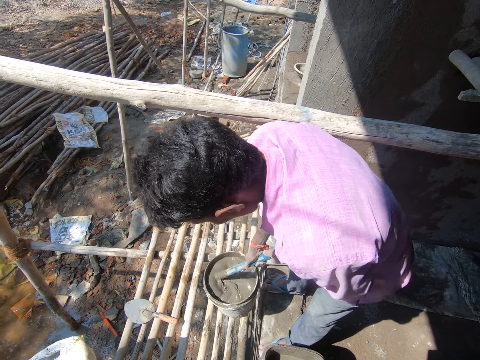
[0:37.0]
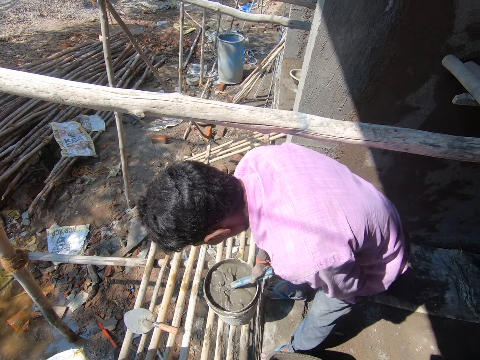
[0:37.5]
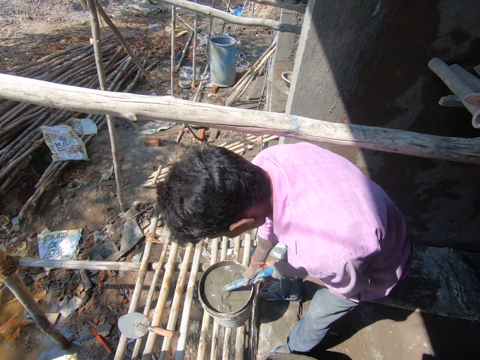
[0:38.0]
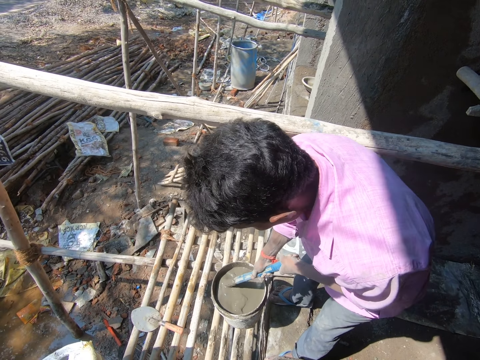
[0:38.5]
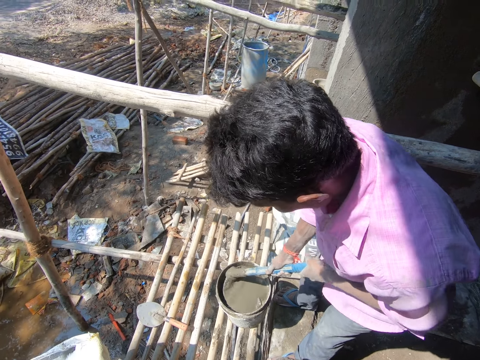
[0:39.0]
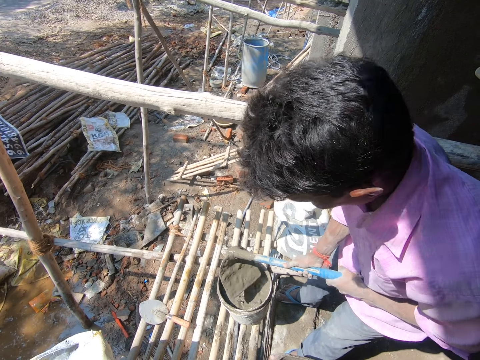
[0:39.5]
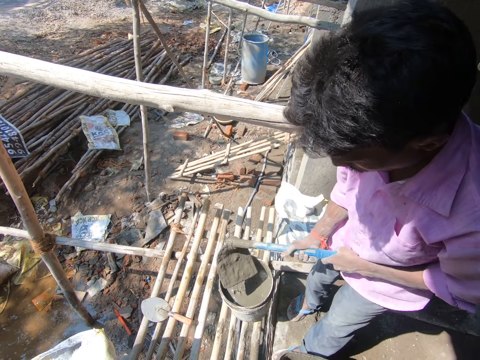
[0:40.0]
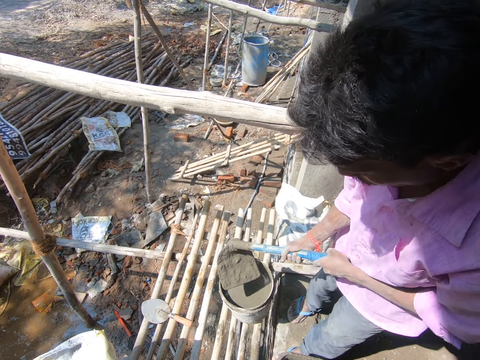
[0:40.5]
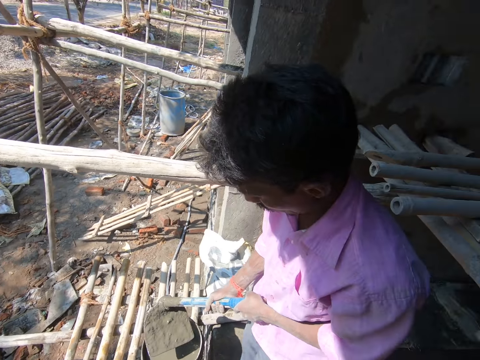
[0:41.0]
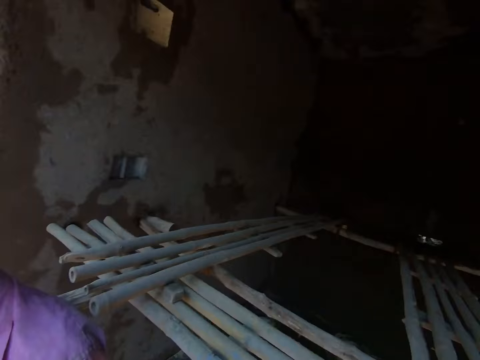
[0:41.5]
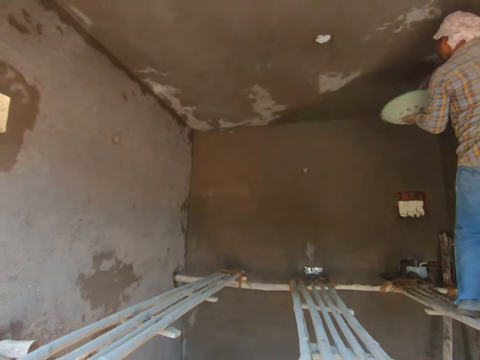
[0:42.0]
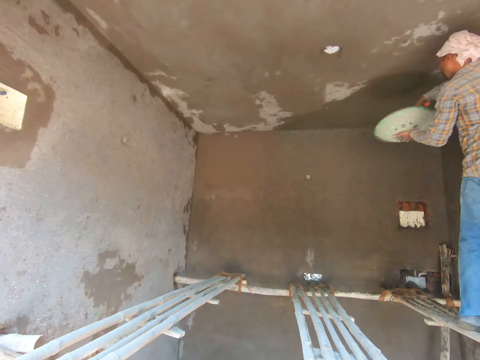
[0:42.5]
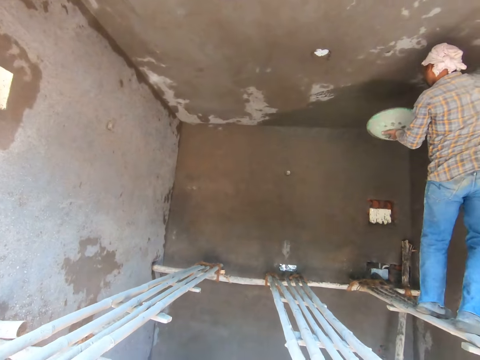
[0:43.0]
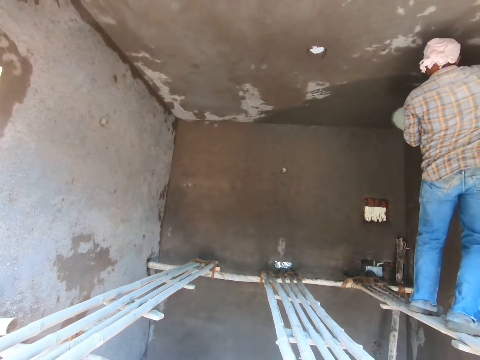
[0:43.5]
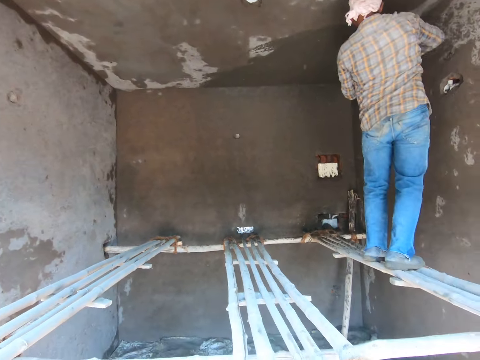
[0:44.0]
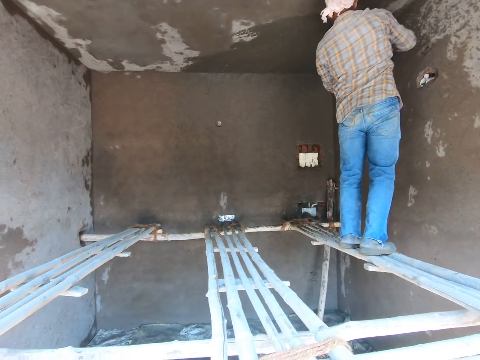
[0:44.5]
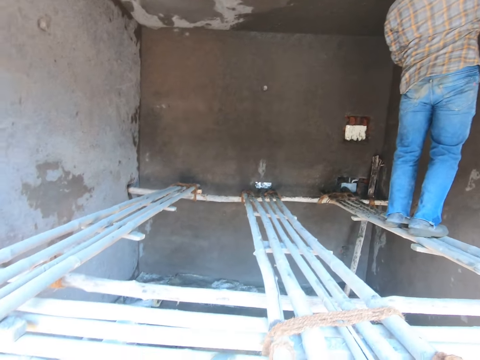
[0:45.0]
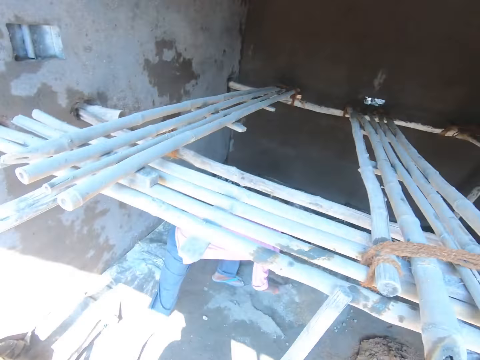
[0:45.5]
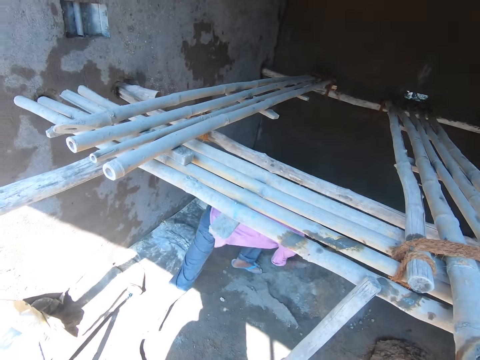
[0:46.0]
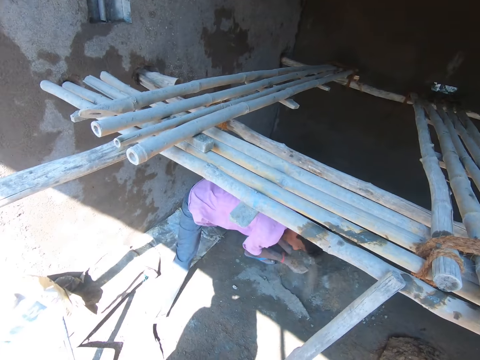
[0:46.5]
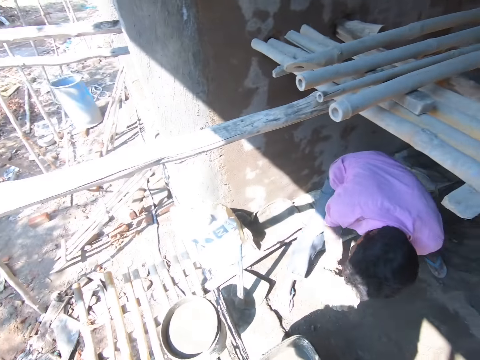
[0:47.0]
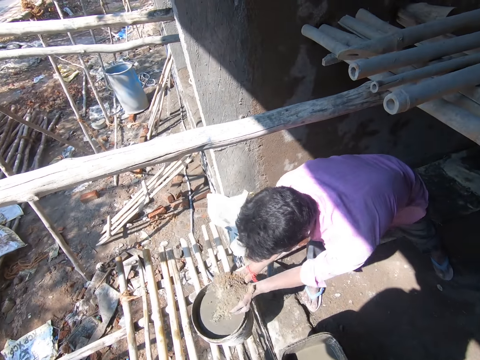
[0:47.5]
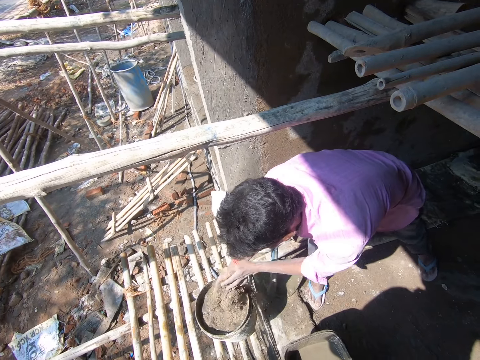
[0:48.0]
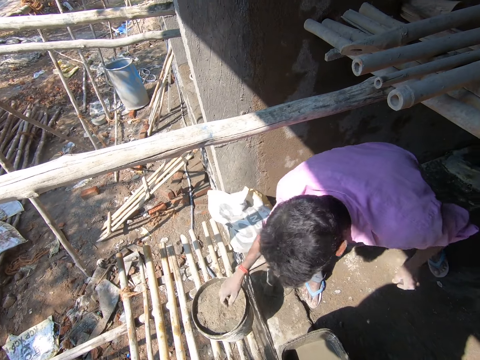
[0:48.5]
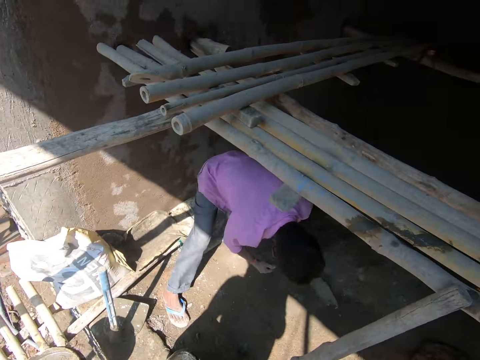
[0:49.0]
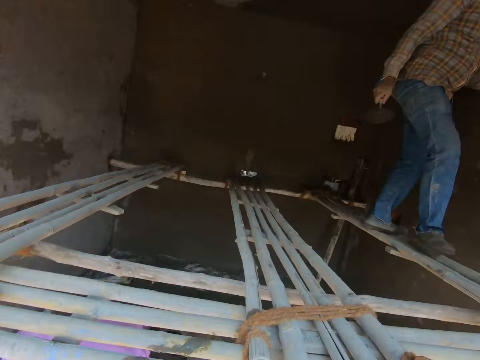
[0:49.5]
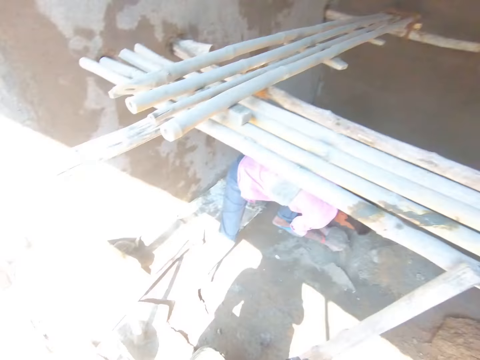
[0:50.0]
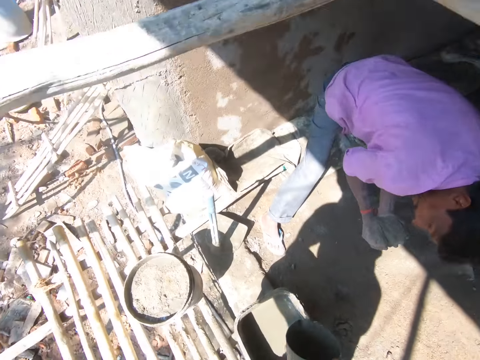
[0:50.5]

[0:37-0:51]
A person plasters the roof. The camera wearer faces inside a room. A man pours sand in a bucket with water.

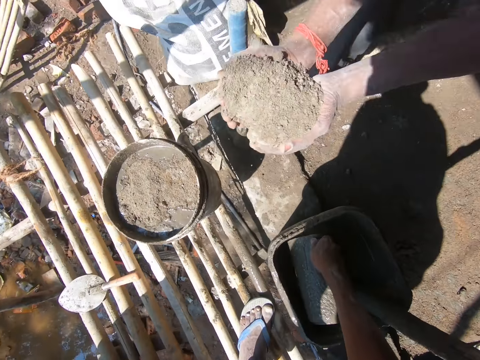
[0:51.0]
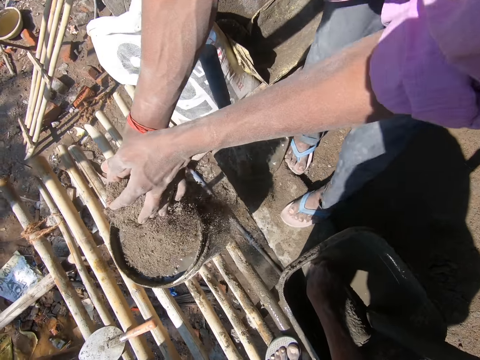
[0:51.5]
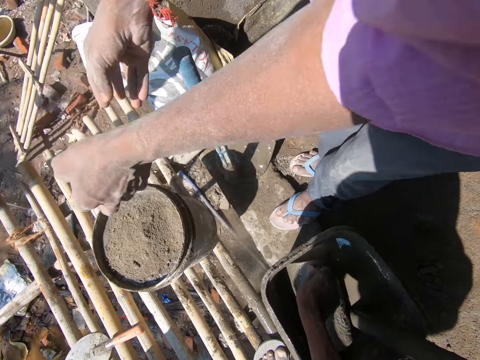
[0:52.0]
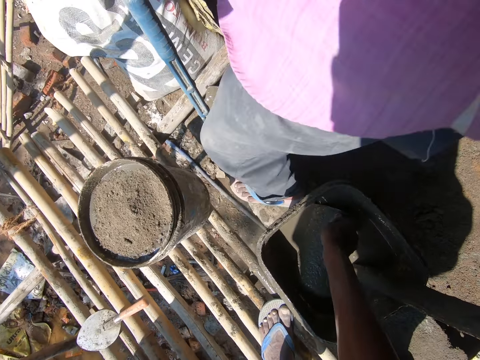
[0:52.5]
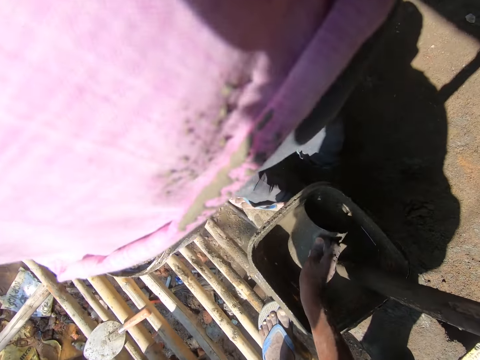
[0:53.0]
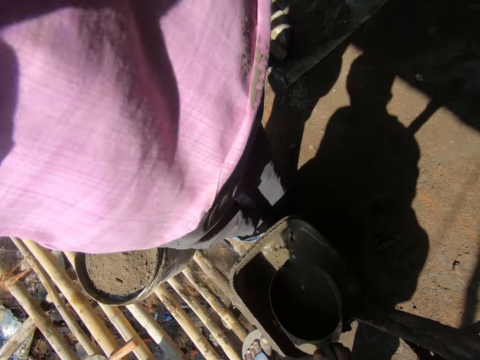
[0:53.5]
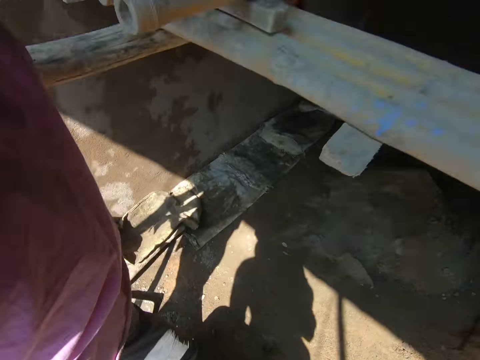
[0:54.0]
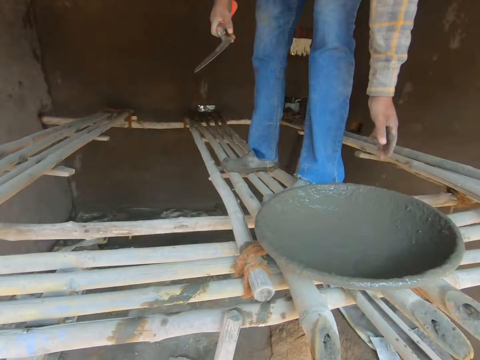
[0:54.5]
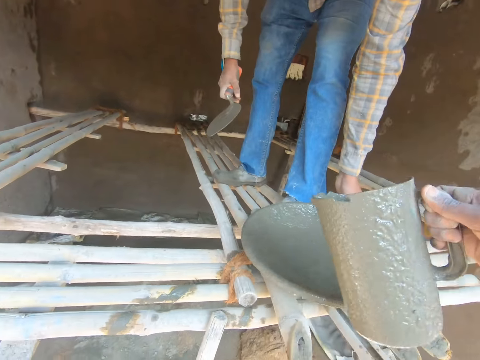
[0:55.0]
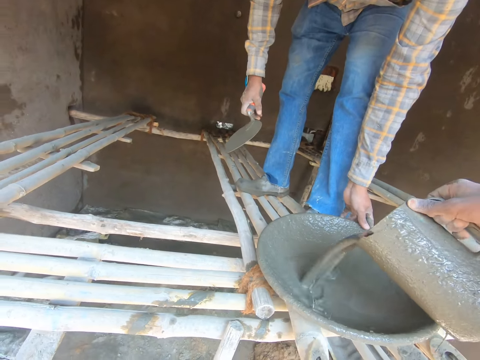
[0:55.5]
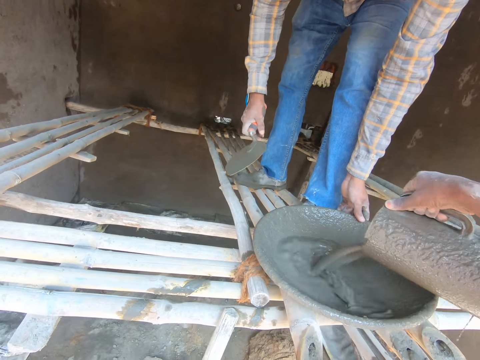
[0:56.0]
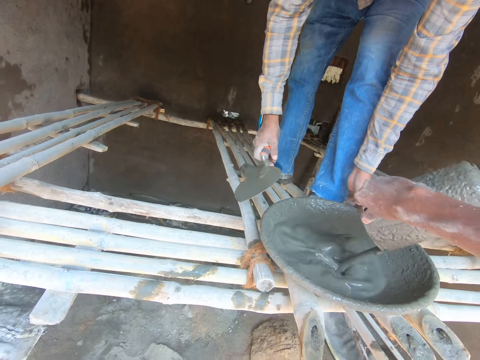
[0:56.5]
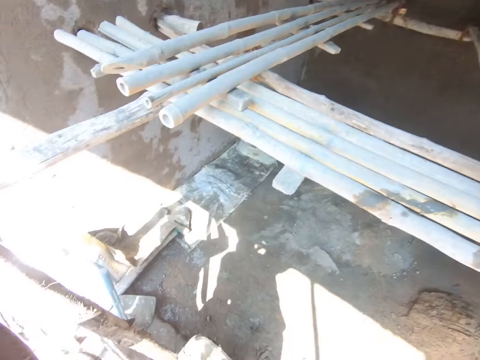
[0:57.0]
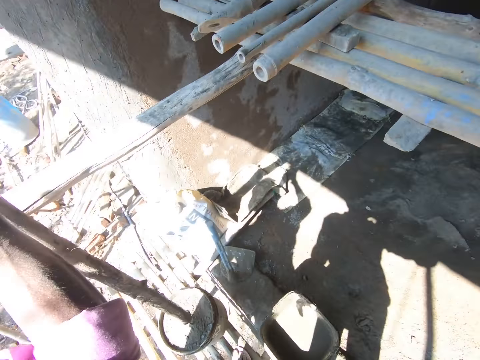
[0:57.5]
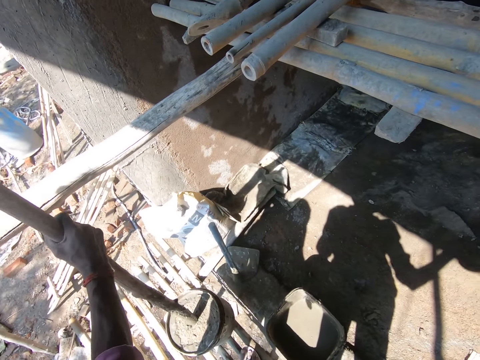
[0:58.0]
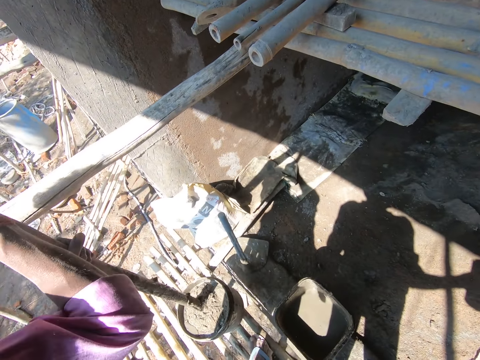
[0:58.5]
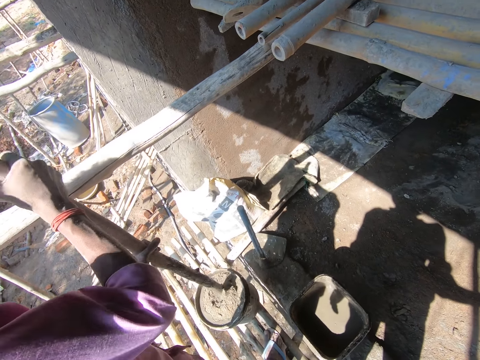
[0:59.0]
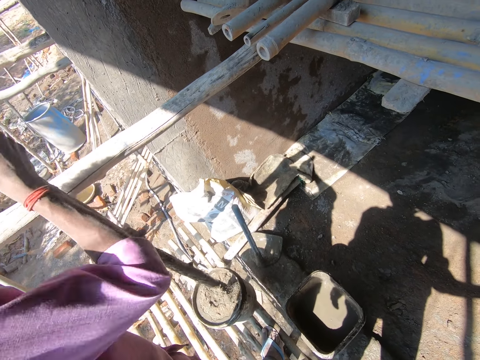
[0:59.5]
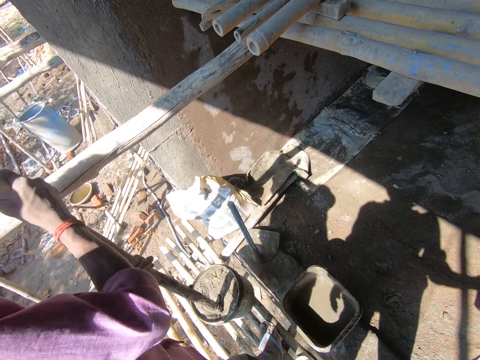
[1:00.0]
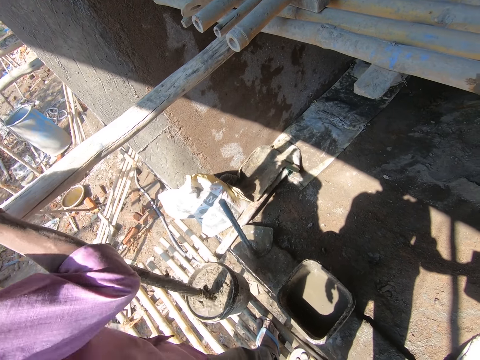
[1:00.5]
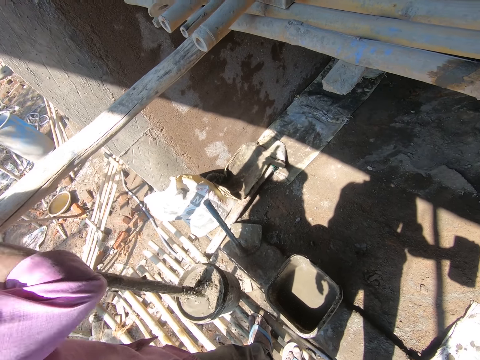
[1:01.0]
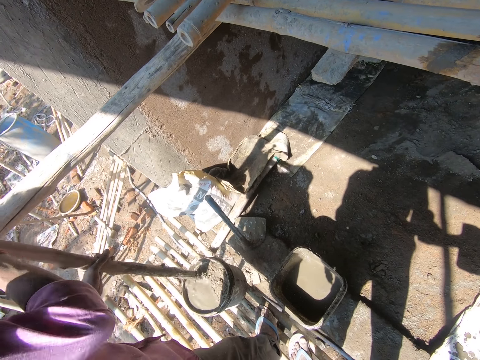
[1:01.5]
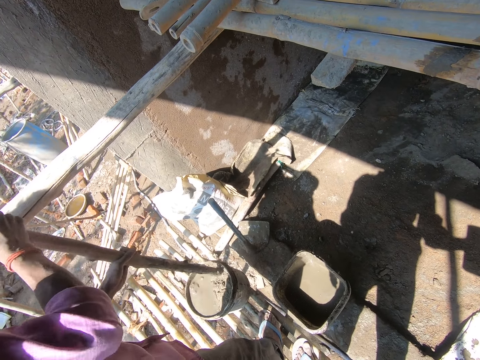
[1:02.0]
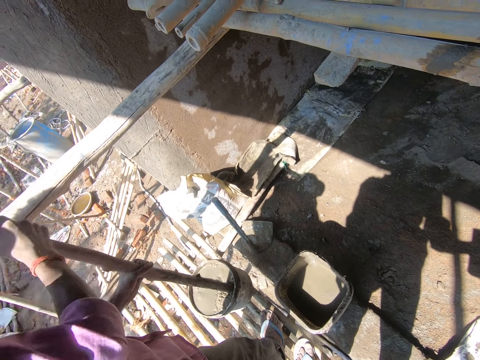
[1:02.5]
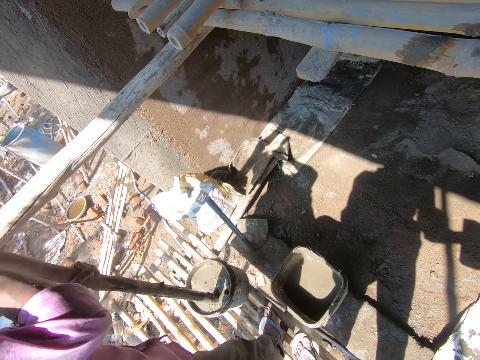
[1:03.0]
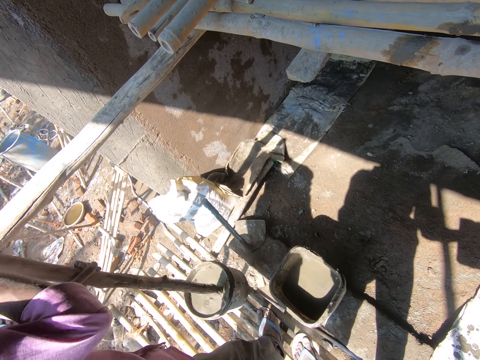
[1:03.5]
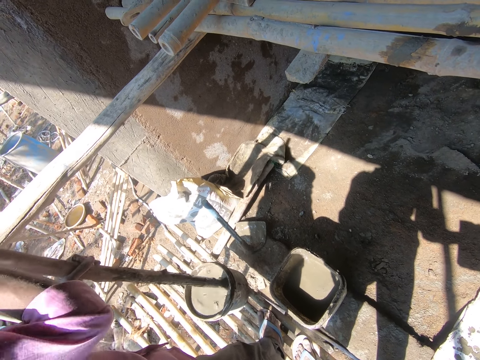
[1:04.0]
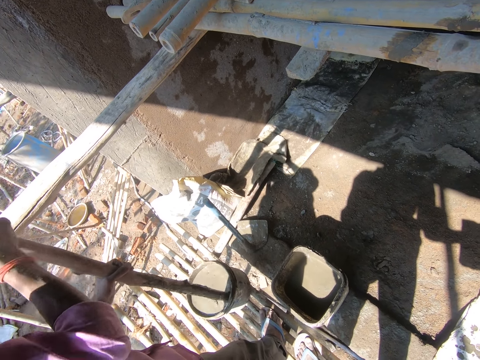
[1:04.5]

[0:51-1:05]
The camera wearer fetches the mixed sand, puts the mixed sand on the basin and pours the diluted cement in a tray. A person picks up the basin with the mixed sand. A man mixes sand and water in a bucket.
